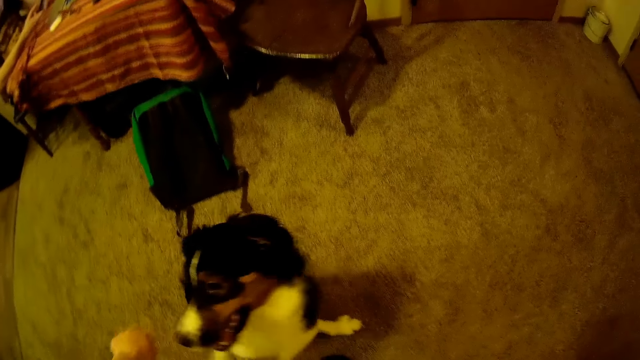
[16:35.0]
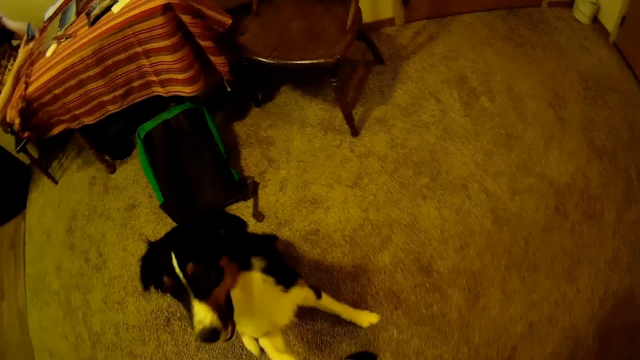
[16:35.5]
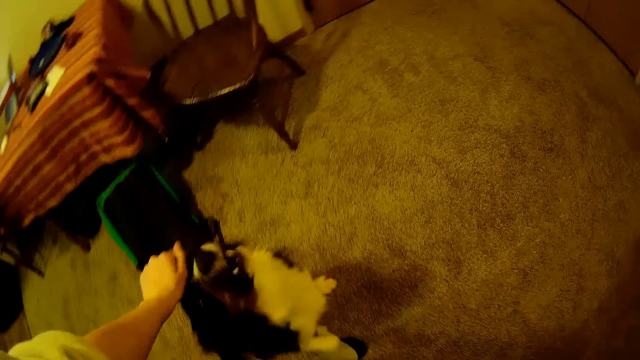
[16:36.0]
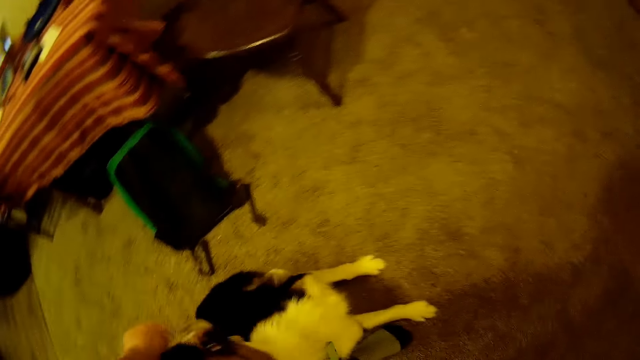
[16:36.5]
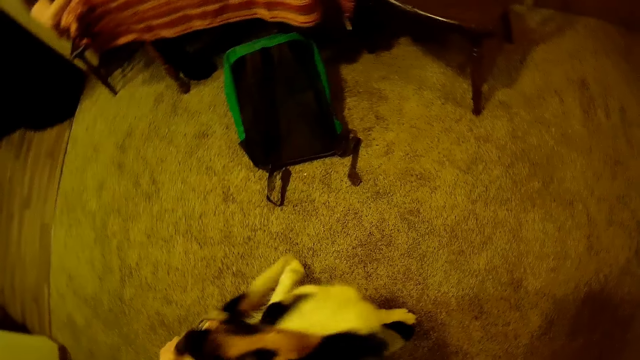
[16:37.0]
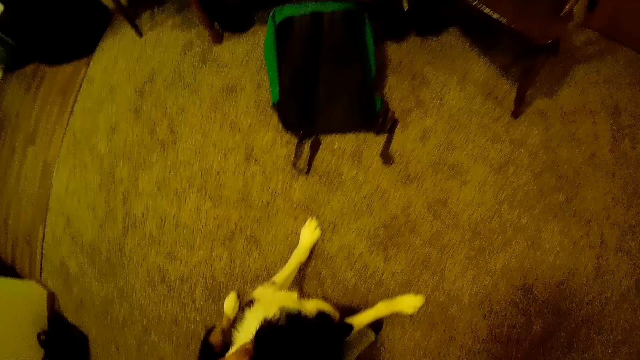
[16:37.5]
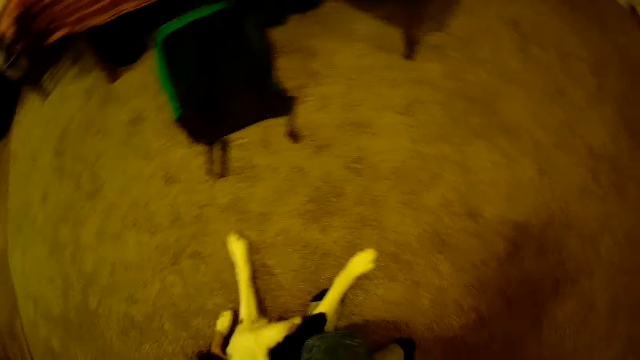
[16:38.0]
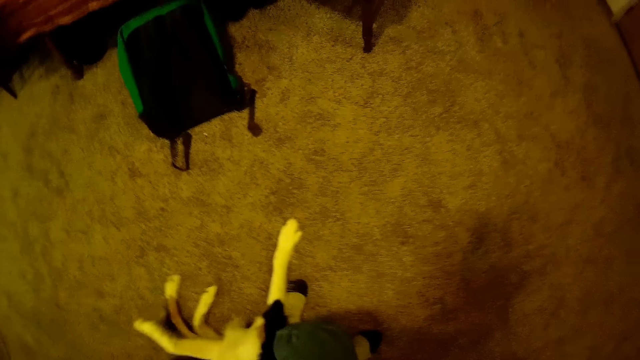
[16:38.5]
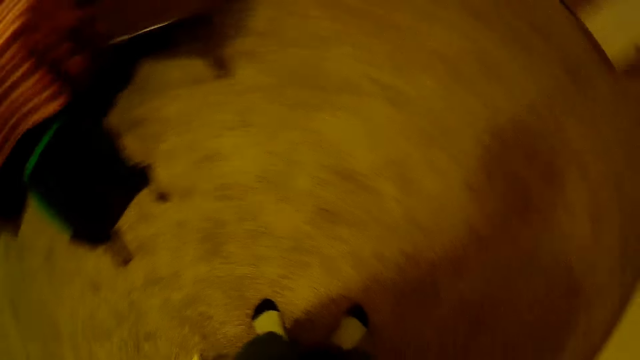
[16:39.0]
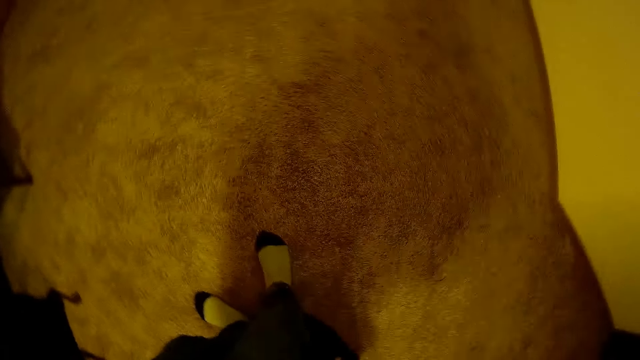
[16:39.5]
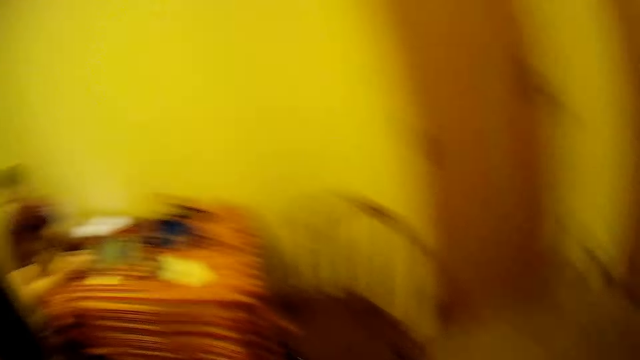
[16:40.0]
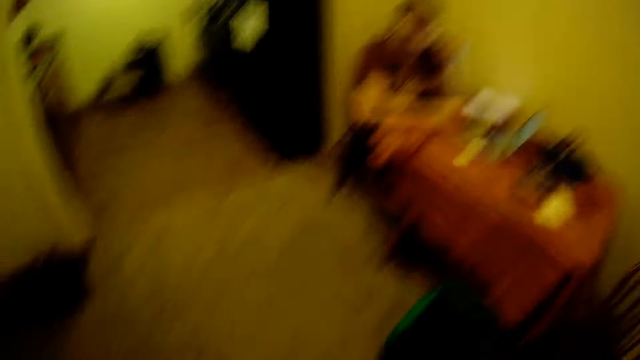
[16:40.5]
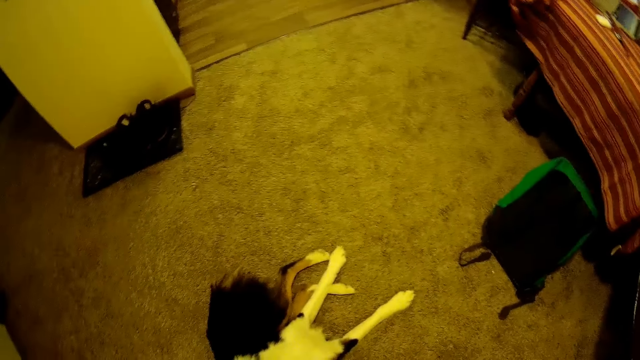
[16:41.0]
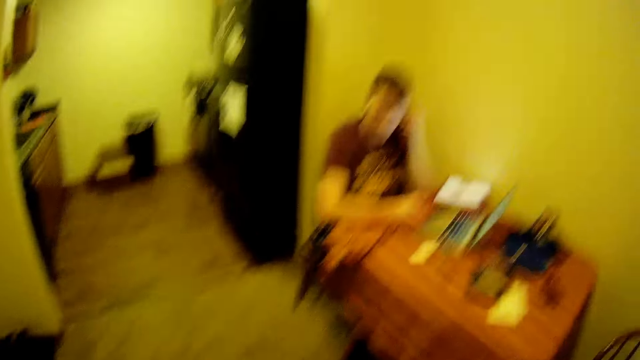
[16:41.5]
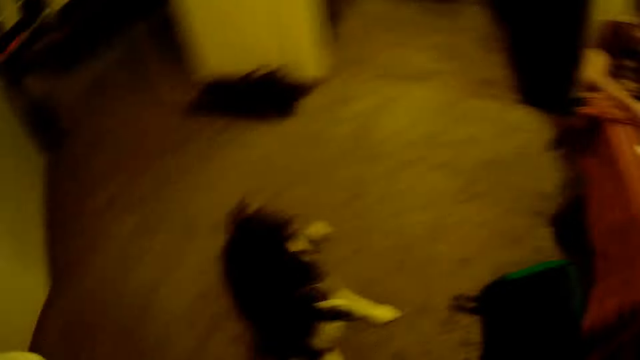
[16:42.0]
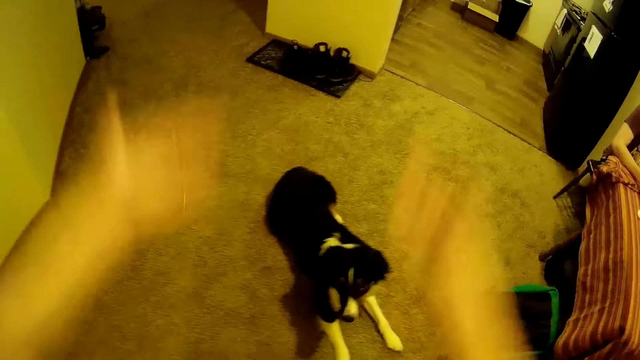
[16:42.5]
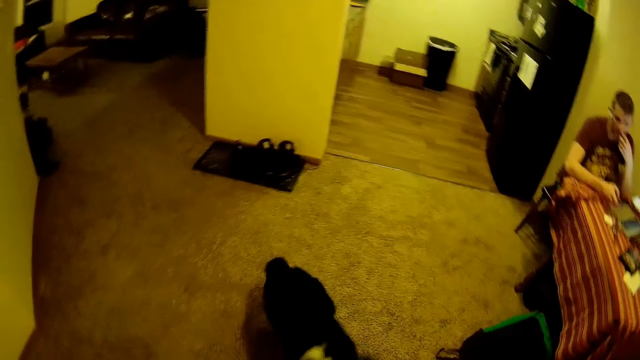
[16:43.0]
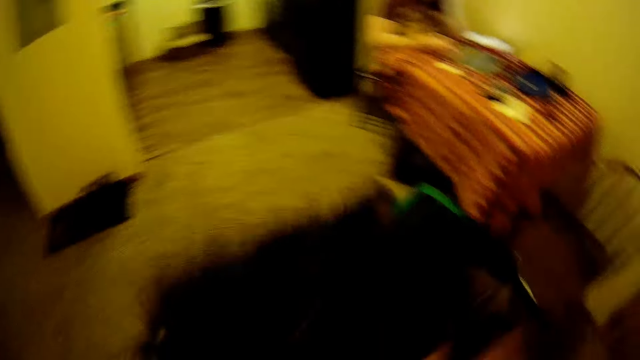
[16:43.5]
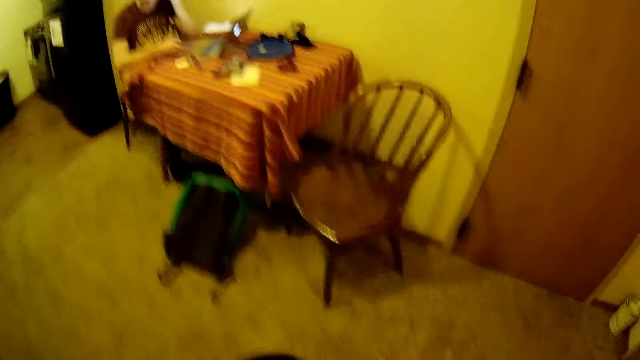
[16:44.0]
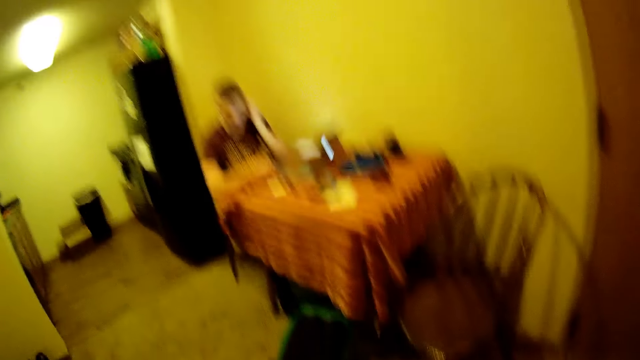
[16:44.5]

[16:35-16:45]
The camera wearer moves the hand. They rub the dog. They look around. They move the hands.

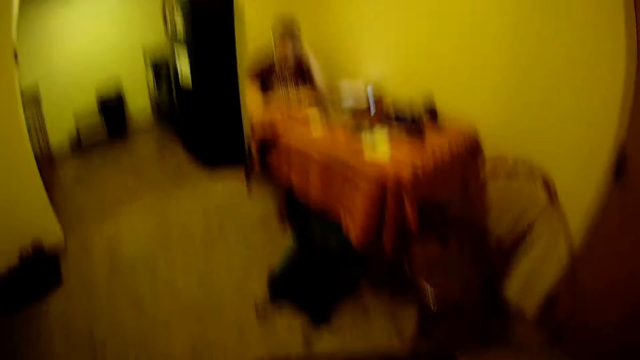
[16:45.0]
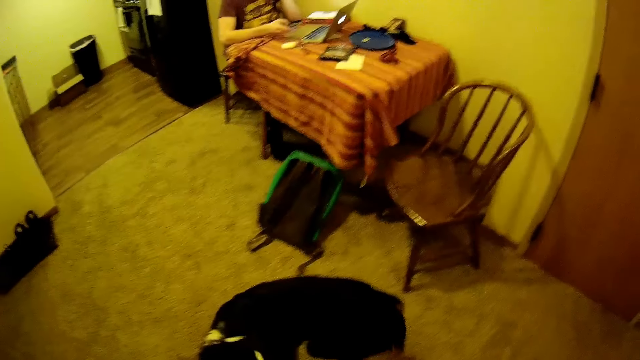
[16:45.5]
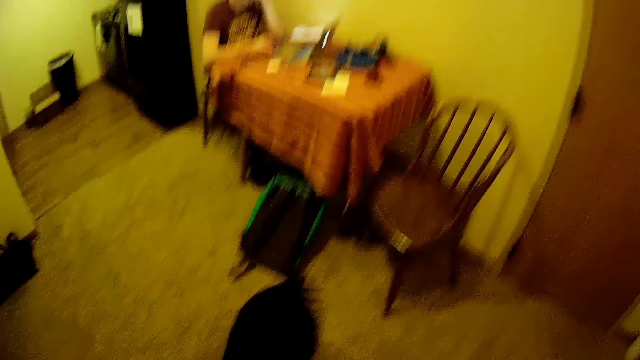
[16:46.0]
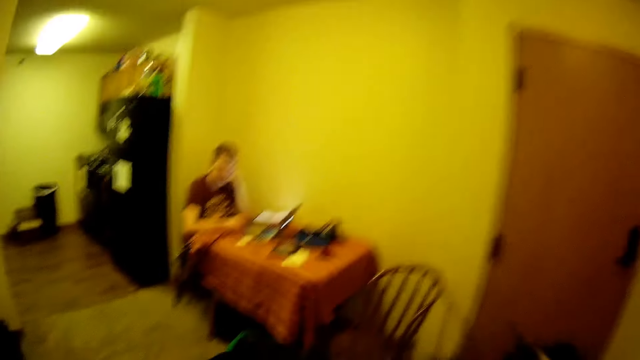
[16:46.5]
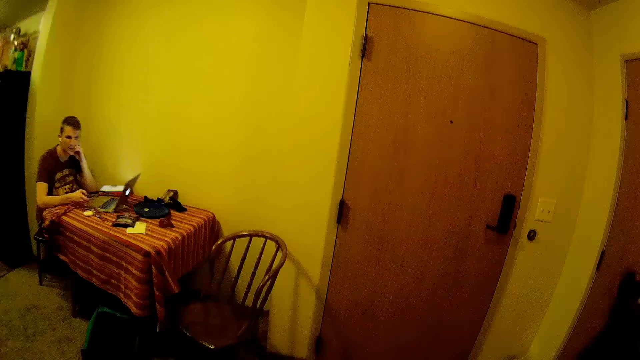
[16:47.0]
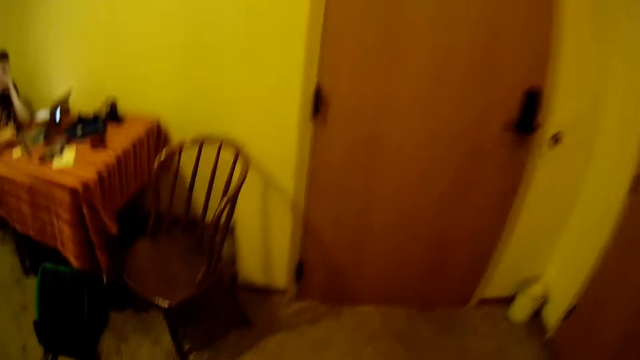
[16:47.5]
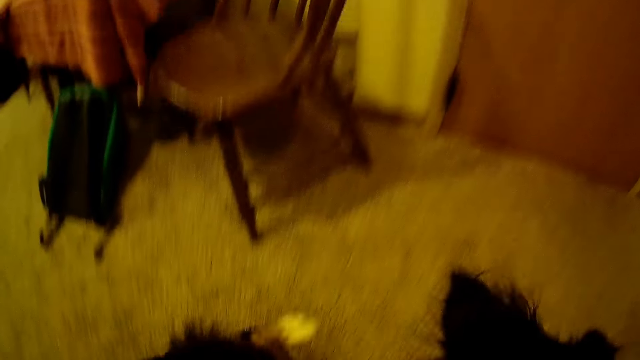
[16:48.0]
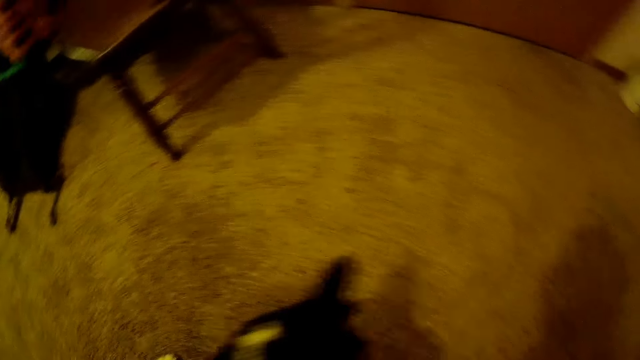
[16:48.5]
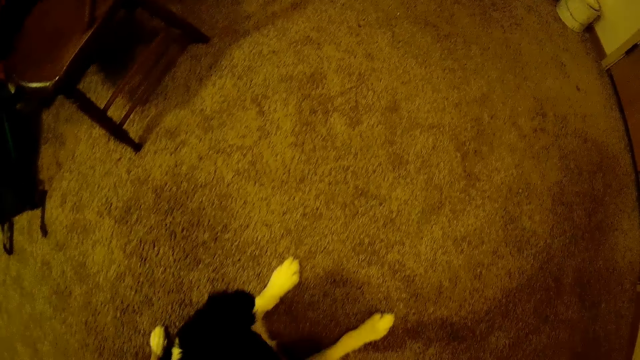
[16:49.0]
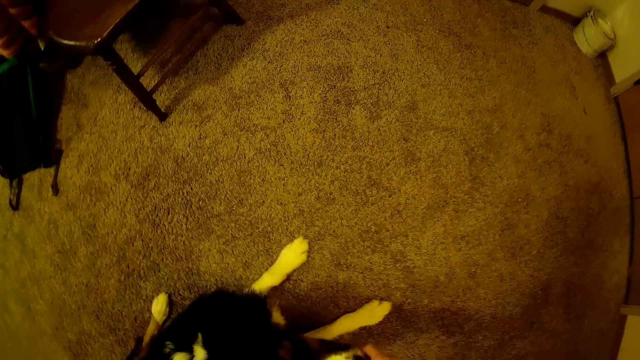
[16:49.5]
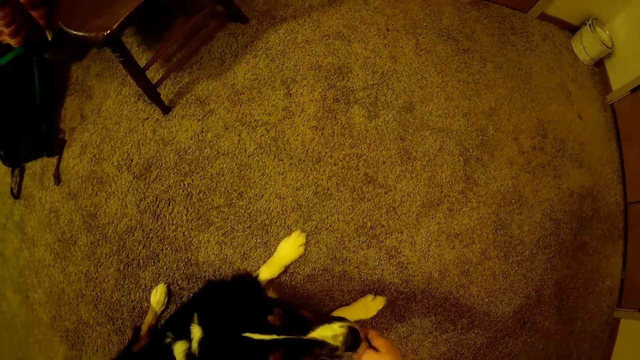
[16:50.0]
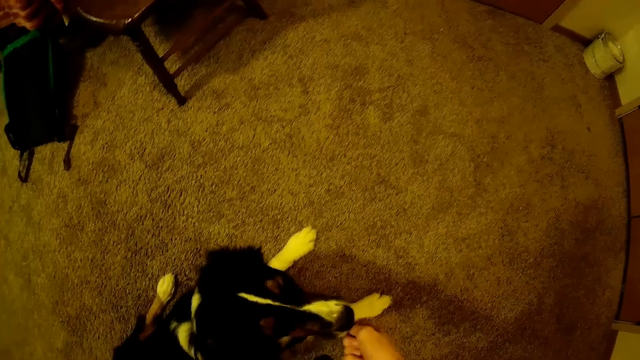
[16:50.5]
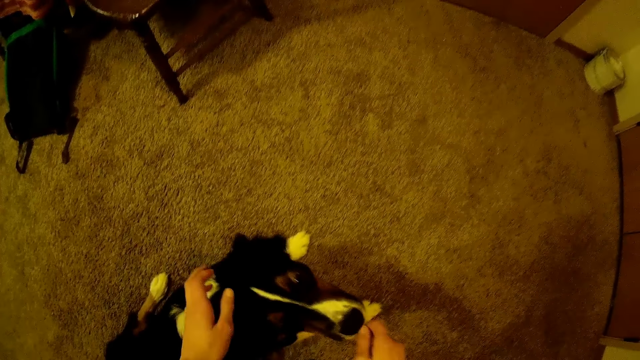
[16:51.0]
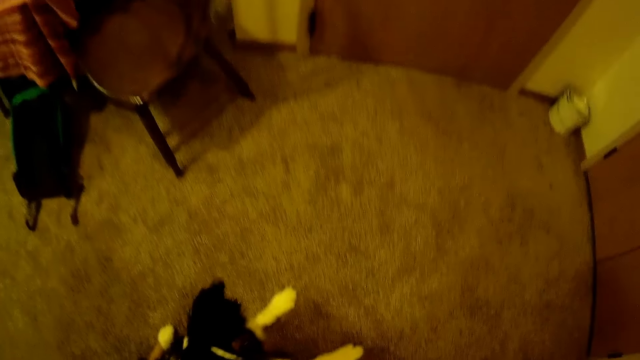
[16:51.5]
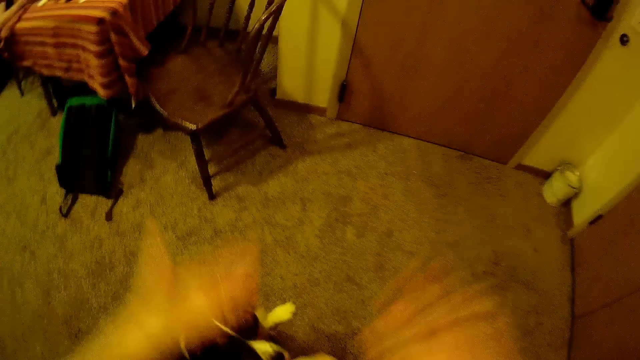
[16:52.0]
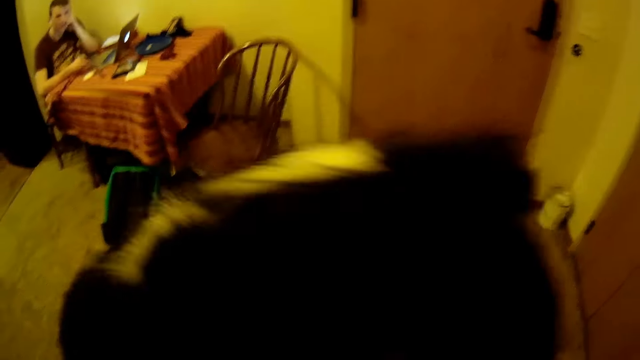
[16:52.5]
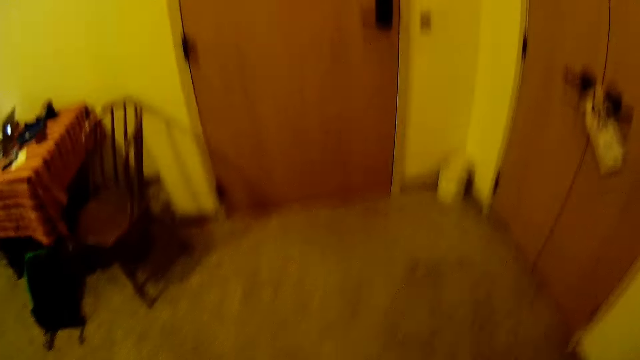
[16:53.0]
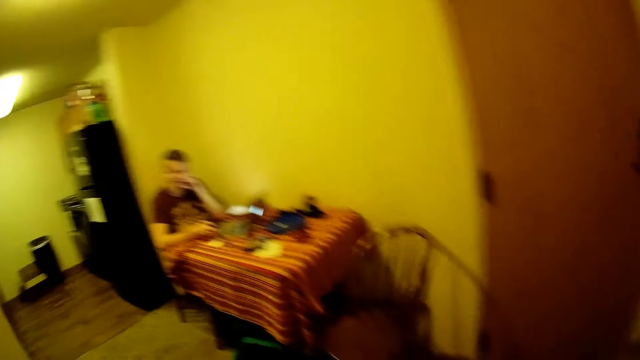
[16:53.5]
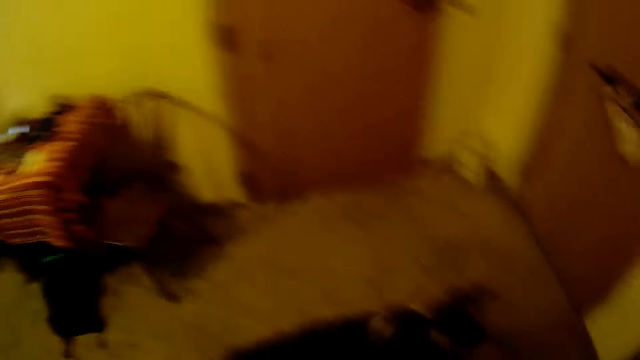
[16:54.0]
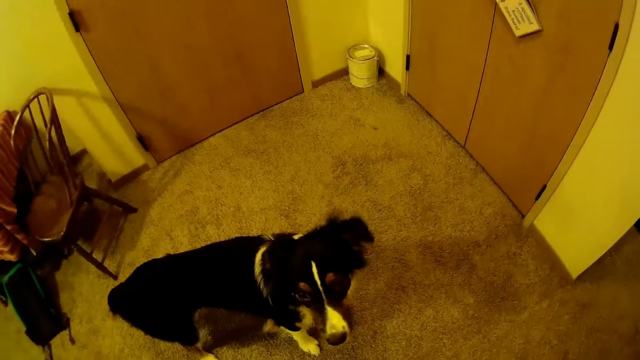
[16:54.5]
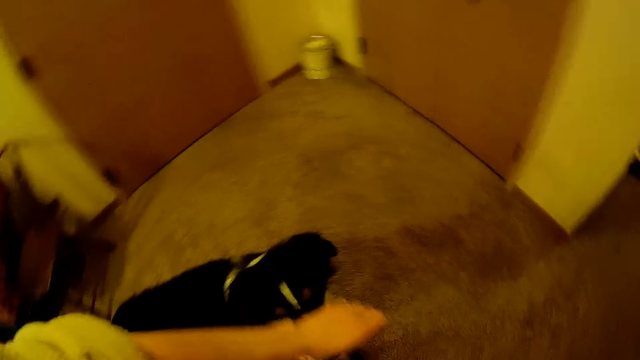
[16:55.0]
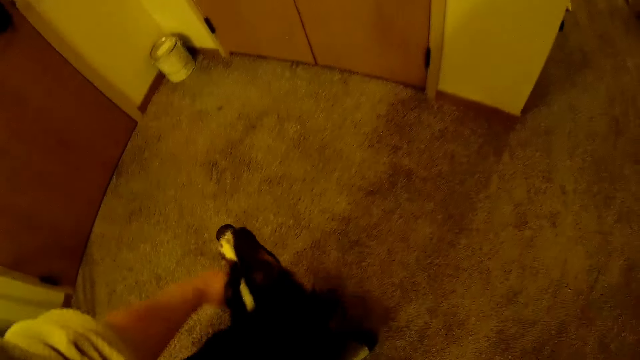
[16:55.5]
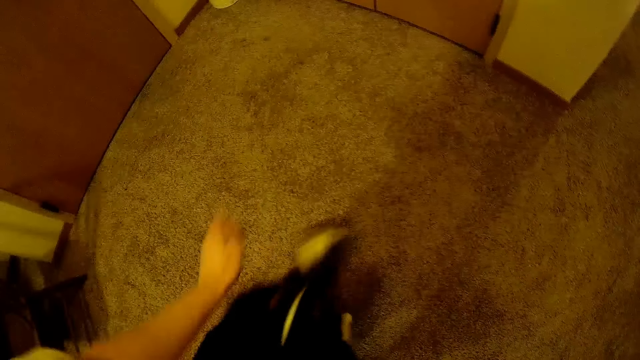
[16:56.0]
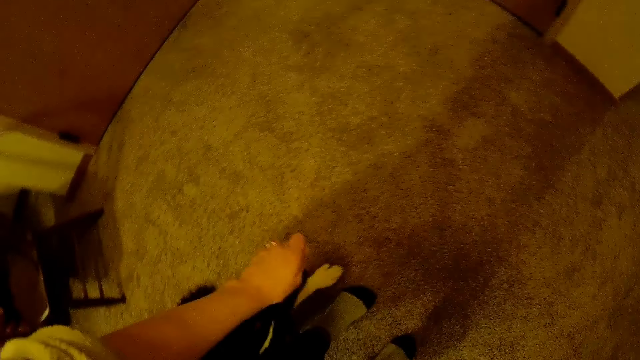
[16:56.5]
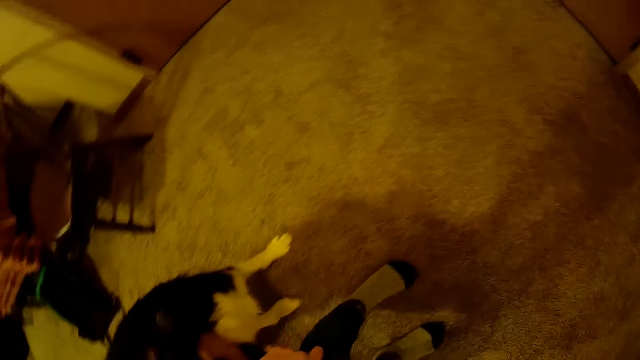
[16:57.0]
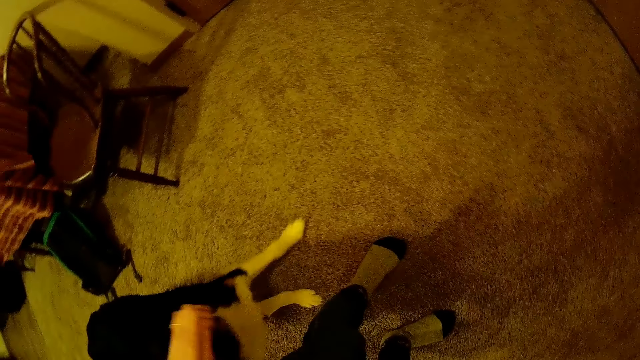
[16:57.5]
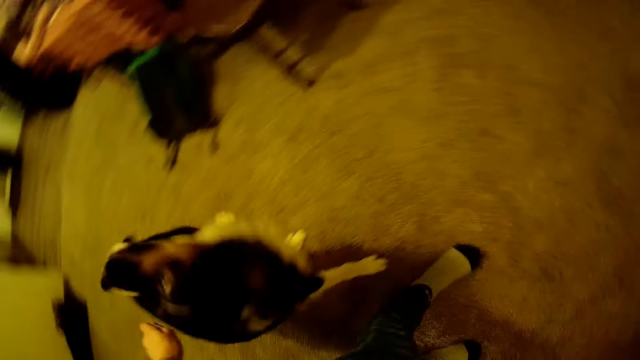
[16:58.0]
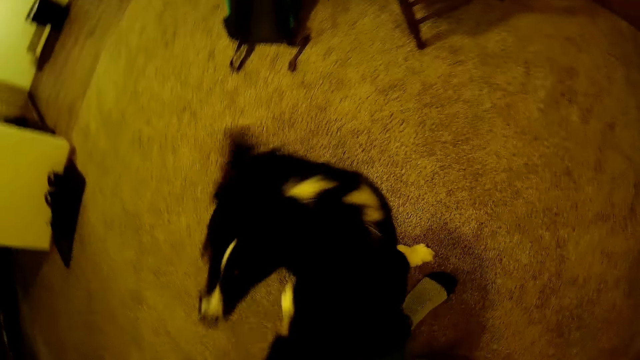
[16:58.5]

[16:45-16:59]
The camera wearer looks at the dog. They play with the dog. They feed the dog. They lift the hand up. They look around. They touch the dog.
